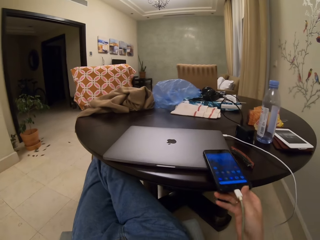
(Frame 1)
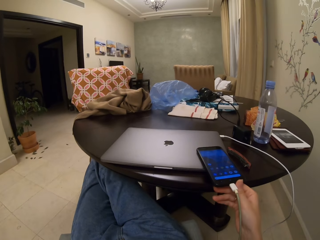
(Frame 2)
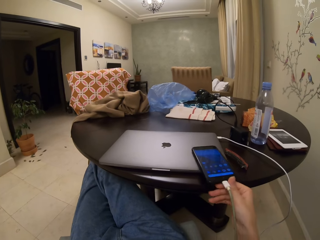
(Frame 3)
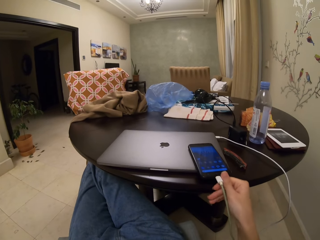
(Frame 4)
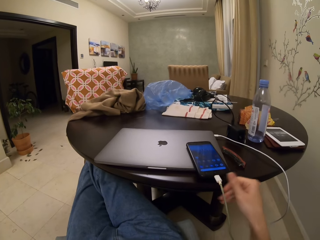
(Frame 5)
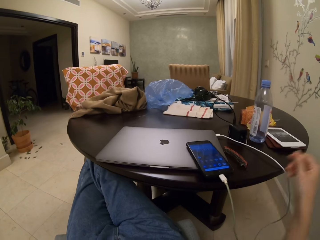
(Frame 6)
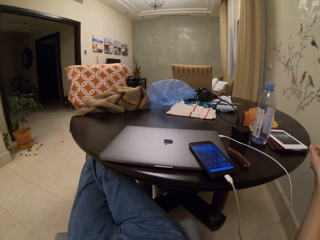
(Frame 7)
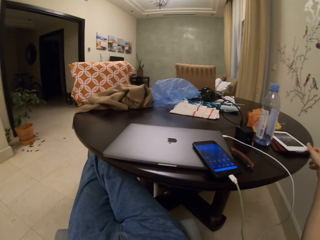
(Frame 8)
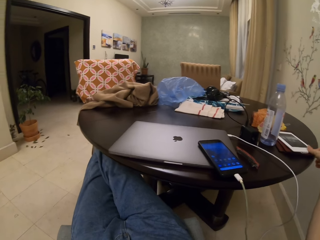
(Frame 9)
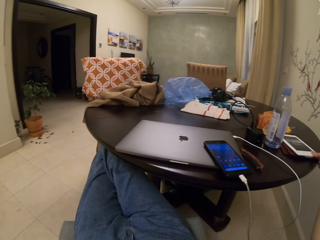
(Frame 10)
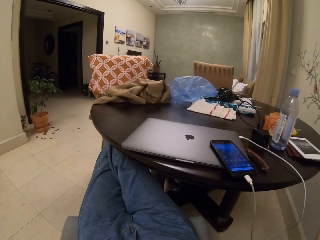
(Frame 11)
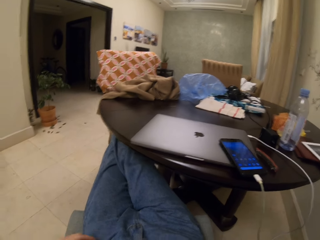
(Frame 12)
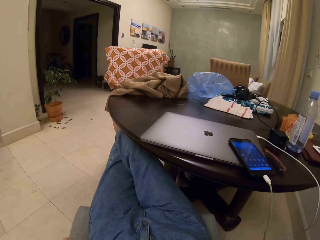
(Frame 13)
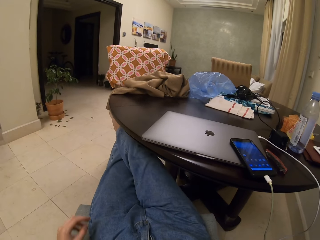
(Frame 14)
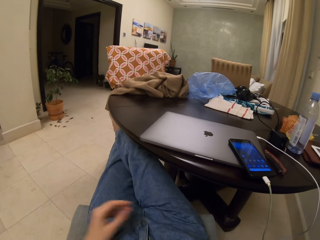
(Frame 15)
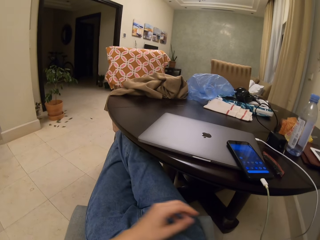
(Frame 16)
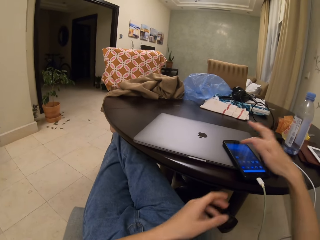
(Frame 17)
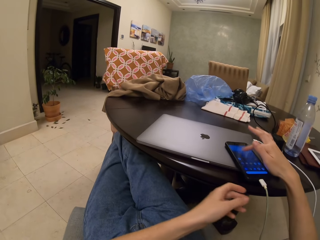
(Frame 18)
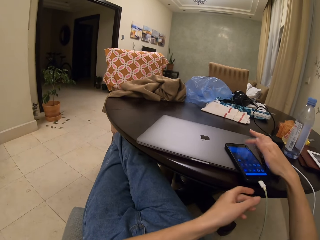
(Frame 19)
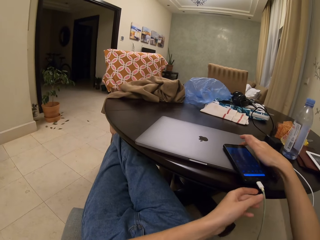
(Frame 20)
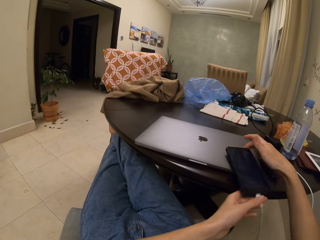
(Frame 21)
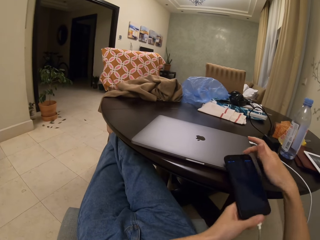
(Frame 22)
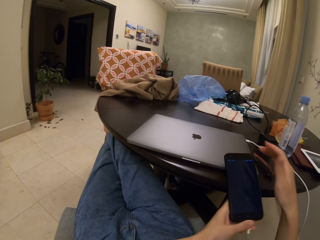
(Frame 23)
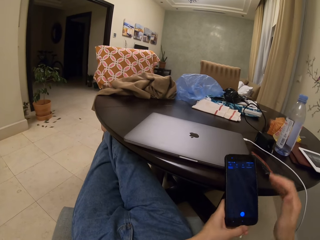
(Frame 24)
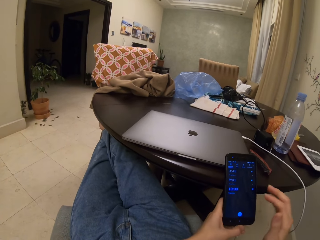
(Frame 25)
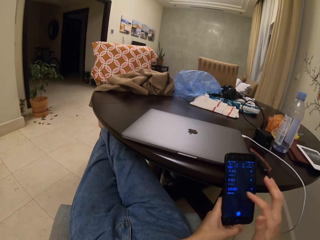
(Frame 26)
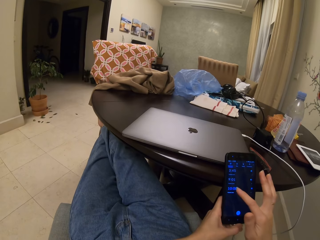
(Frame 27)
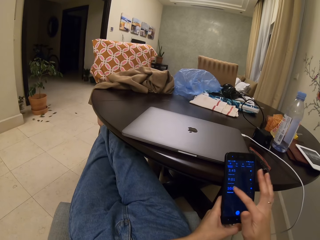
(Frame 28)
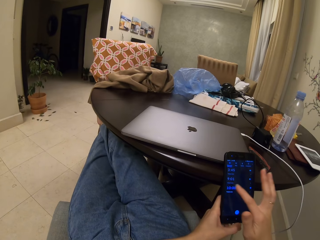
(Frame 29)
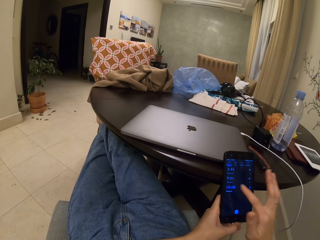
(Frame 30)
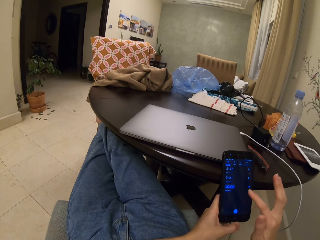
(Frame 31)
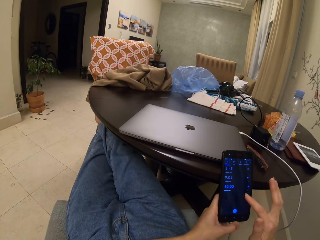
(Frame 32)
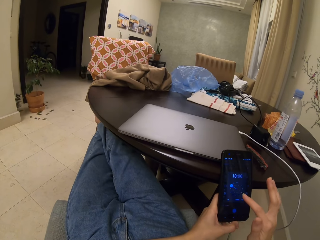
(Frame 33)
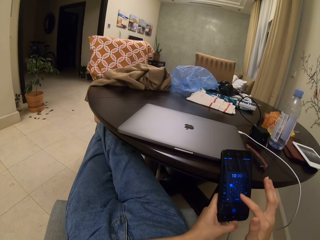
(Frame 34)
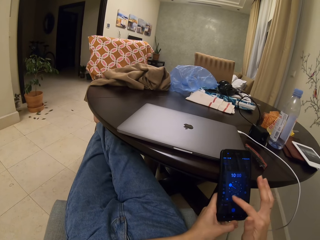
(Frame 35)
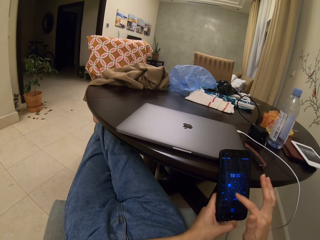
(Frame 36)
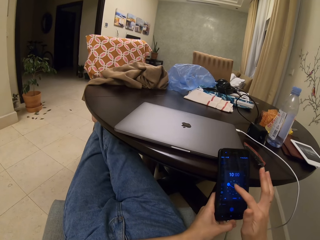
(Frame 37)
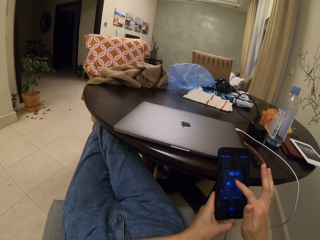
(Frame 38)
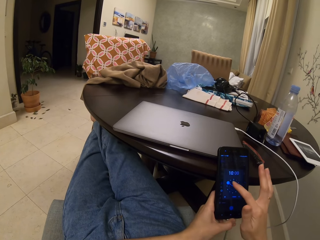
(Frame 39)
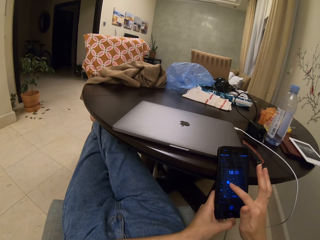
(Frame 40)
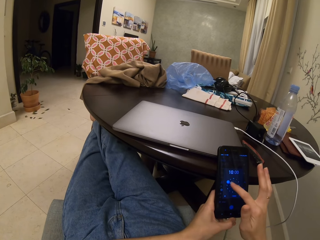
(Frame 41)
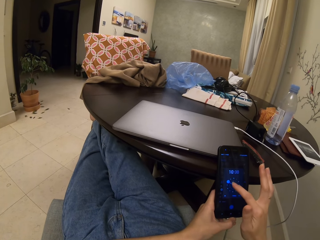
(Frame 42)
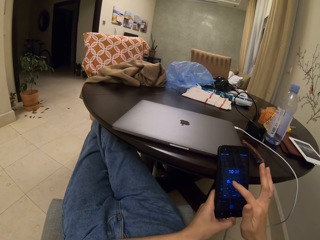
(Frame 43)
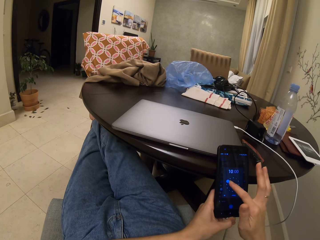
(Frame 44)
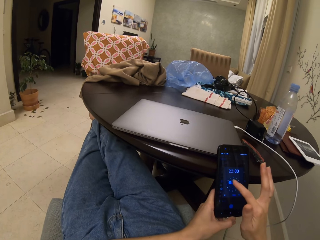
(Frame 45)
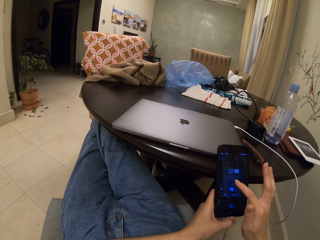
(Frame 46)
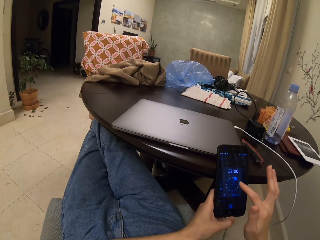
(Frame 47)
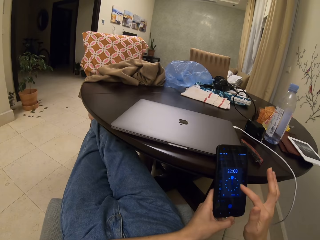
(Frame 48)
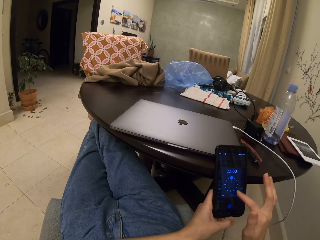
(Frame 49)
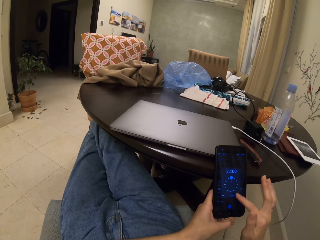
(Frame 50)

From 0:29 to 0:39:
The camera wearer puts the phone on the laptop. They grab the tablet. They touch the tablet on the table. They pick up the phone from the laptop. They operate the phone.

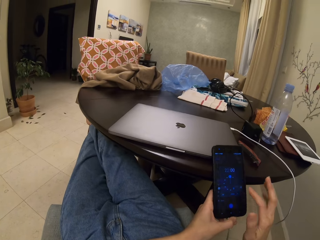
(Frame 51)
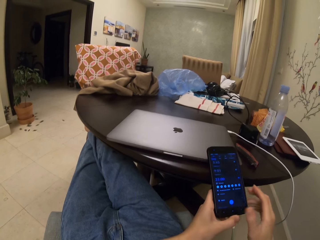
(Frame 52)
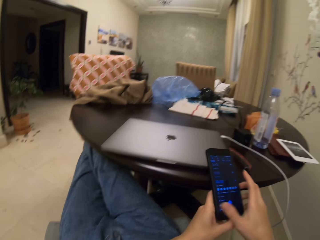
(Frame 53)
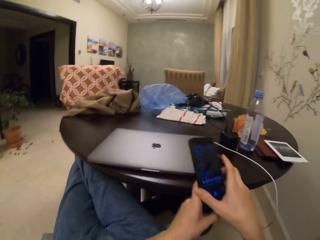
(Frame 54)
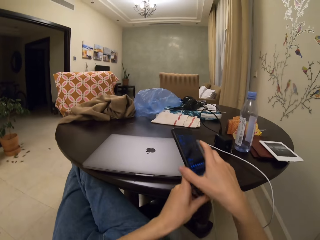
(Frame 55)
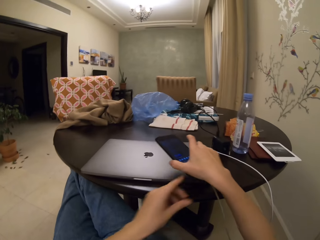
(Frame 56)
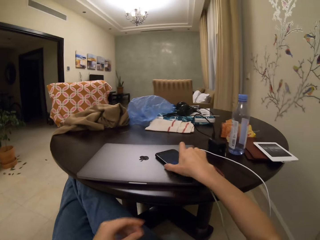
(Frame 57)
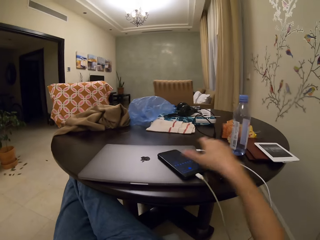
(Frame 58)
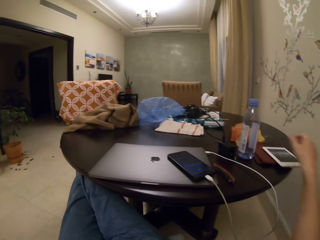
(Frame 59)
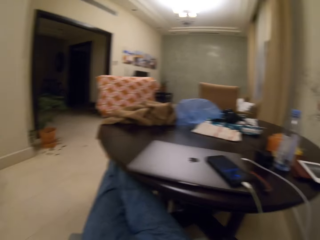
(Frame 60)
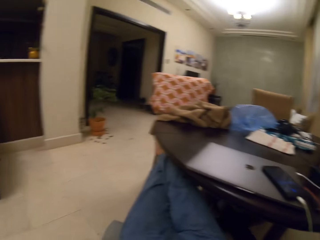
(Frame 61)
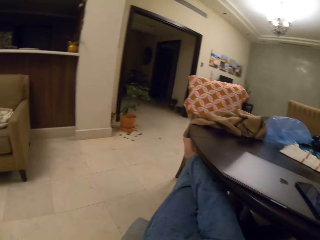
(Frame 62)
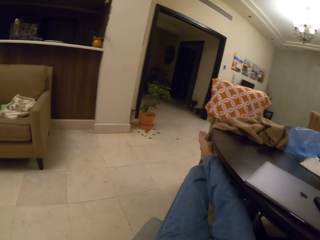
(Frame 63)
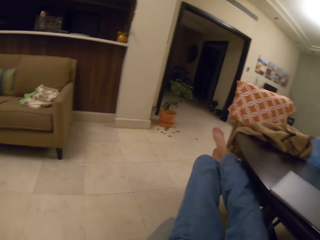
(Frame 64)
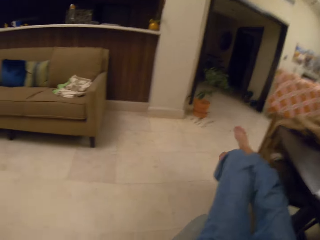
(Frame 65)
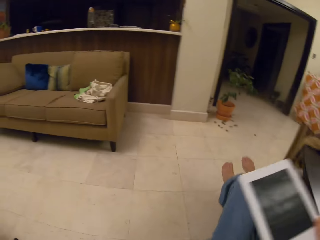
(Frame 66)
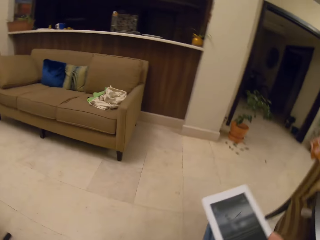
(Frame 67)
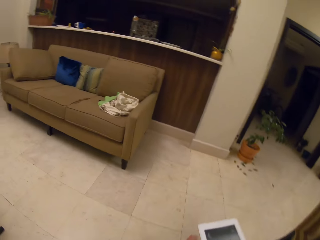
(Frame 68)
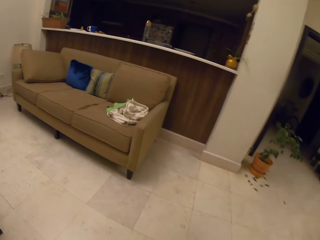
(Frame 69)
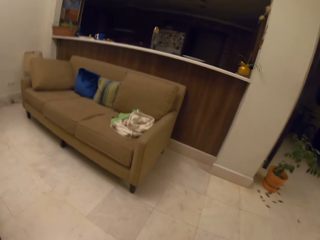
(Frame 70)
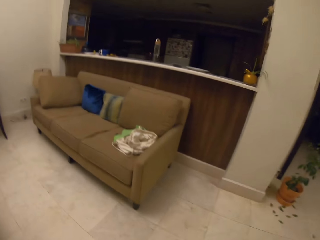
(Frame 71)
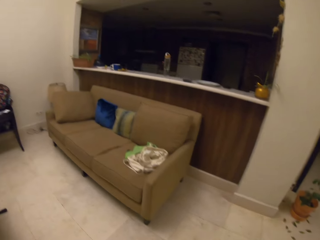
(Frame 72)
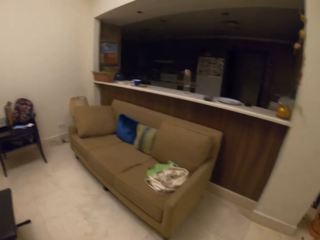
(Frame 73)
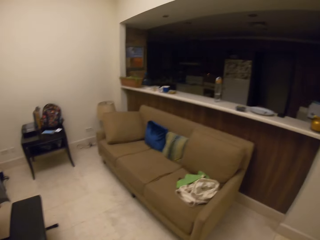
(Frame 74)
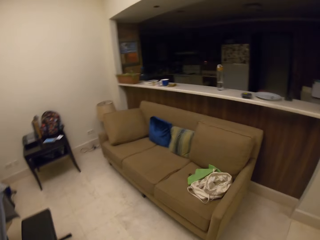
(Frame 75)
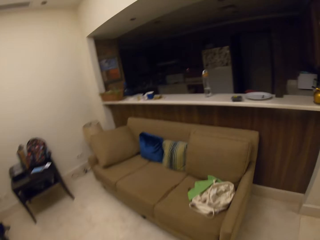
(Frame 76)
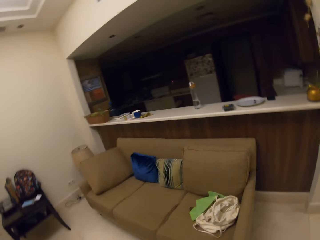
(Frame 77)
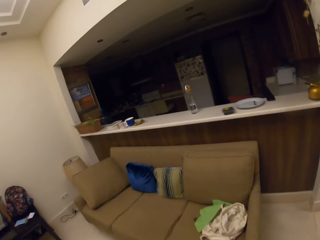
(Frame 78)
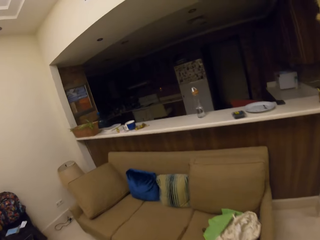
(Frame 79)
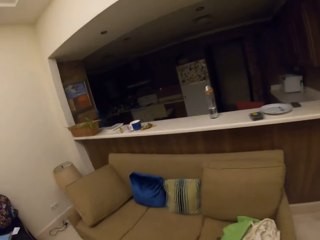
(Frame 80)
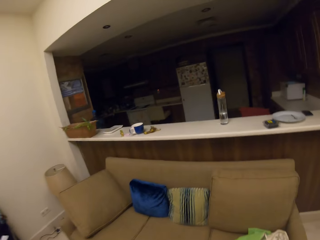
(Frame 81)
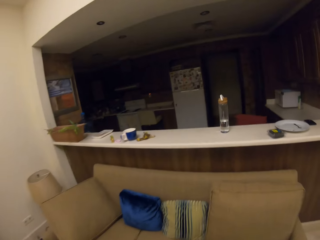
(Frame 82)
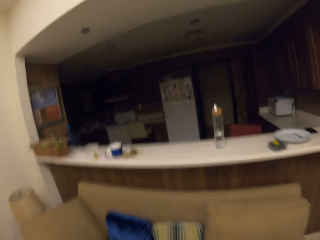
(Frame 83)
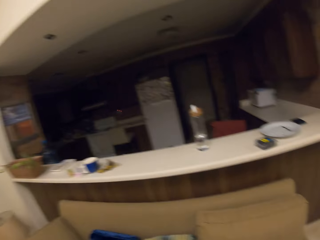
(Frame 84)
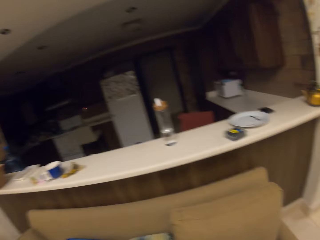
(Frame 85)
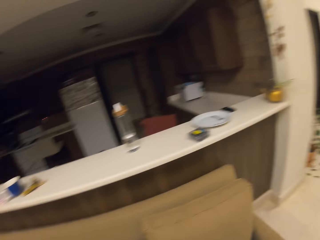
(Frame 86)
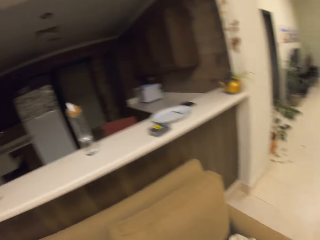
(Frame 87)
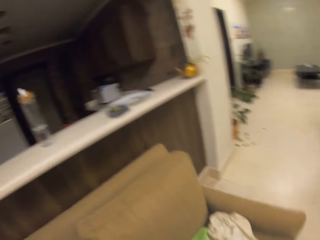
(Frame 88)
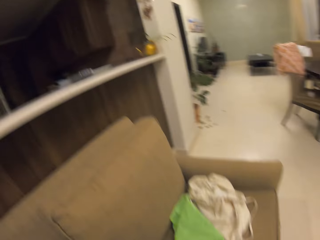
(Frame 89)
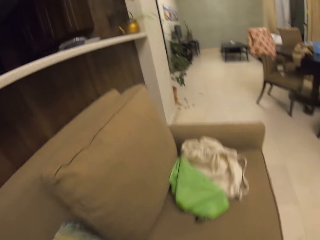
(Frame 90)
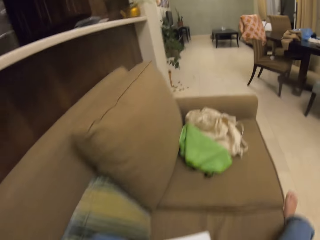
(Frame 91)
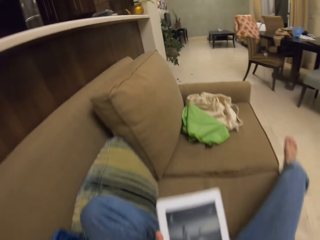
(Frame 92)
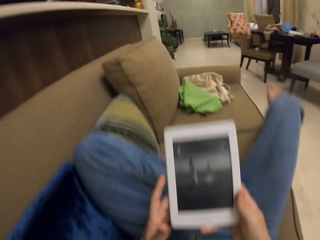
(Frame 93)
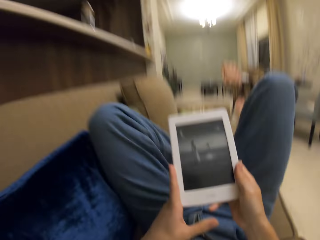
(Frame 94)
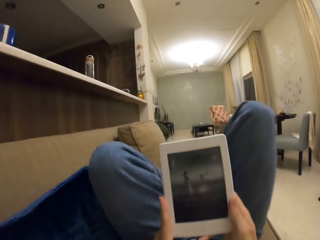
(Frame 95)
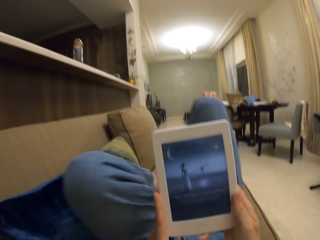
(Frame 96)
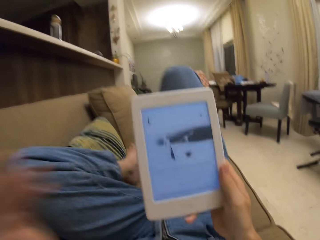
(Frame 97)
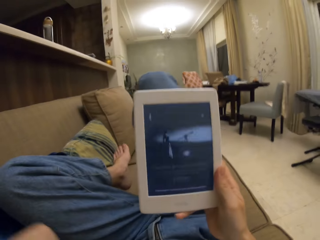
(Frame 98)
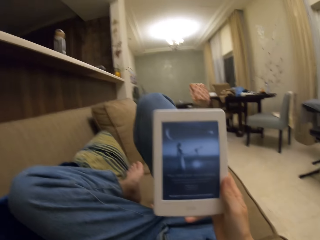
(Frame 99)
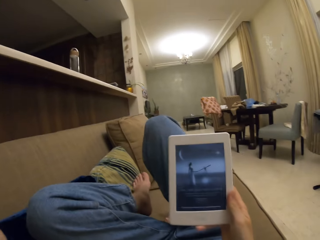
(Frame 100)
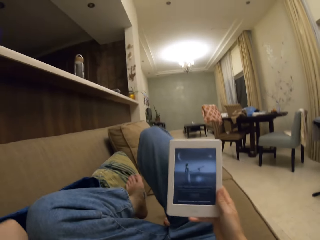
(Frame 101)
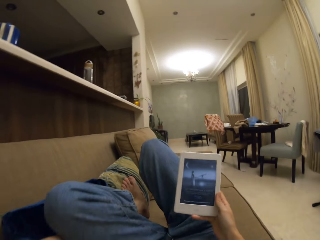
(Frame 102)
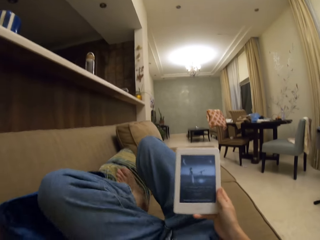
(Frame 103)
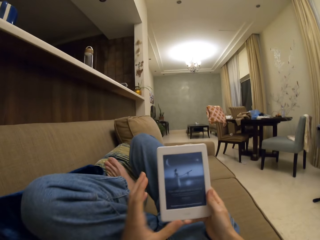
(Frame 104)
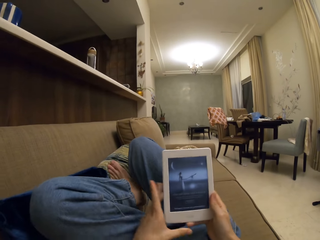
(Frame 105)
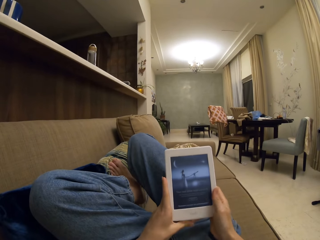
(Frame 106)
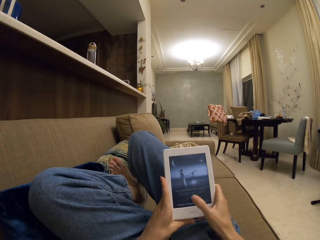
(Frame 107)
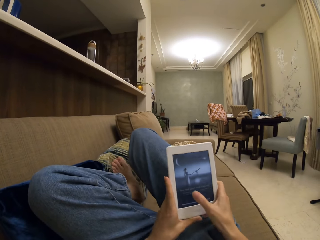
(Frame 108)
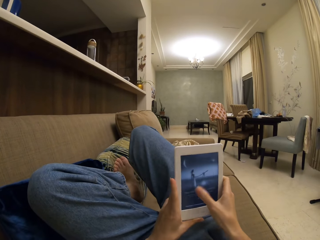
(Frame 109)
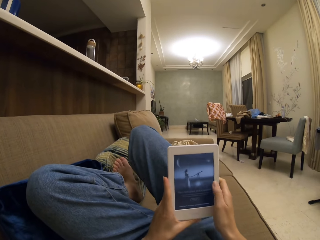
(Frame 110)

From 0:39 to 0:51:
The camera wearer puts the phone on top of the laptop. They stand up from the chair. They walk around the house towards the couch. They sit down on the couch. They lie on the sofa. They look at the tablet. They stretch the leg. They operate the tablet.
